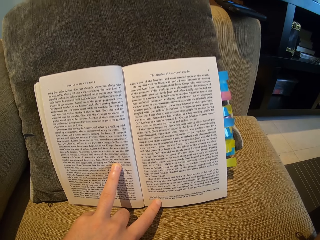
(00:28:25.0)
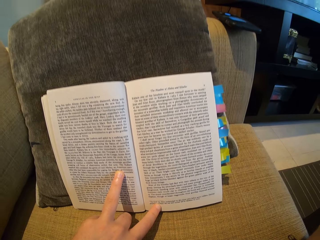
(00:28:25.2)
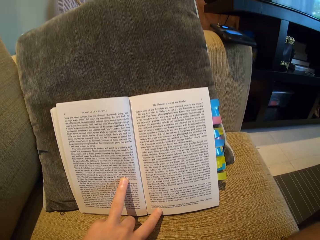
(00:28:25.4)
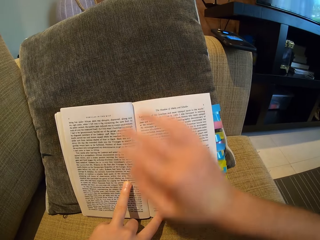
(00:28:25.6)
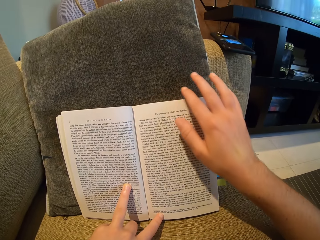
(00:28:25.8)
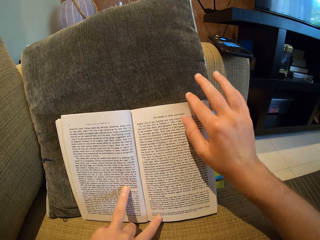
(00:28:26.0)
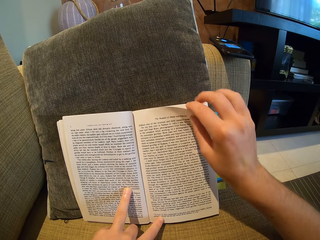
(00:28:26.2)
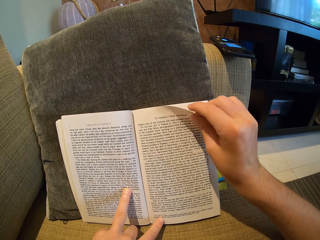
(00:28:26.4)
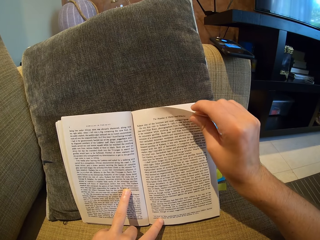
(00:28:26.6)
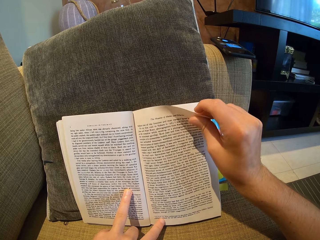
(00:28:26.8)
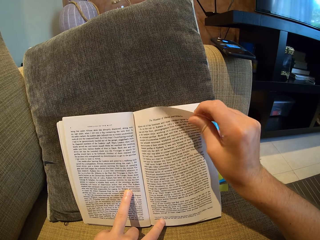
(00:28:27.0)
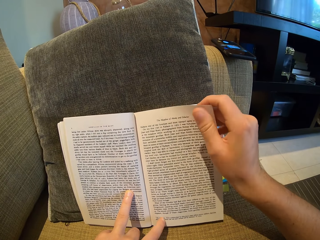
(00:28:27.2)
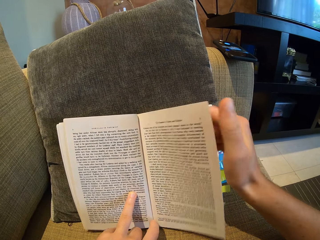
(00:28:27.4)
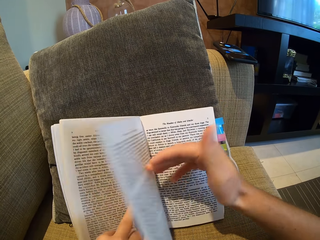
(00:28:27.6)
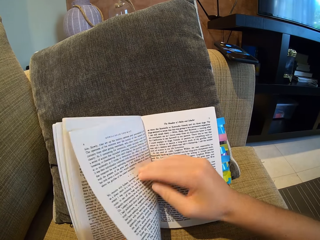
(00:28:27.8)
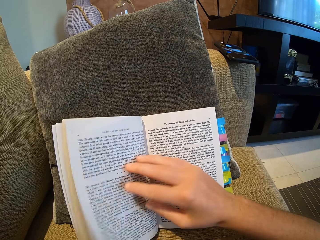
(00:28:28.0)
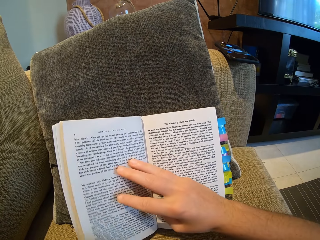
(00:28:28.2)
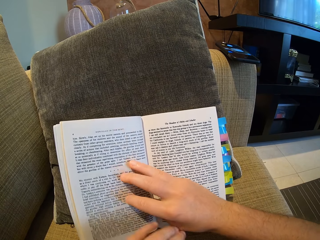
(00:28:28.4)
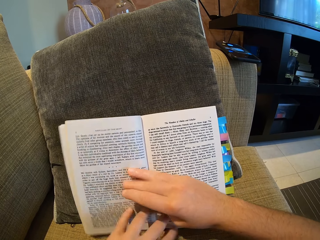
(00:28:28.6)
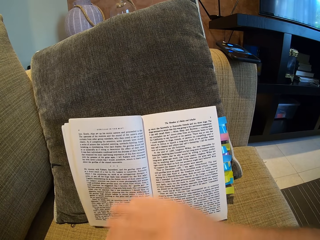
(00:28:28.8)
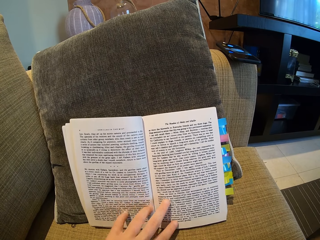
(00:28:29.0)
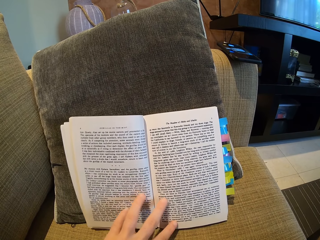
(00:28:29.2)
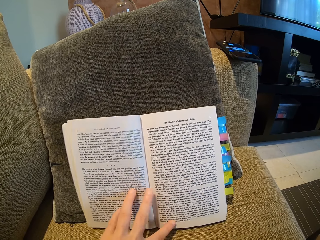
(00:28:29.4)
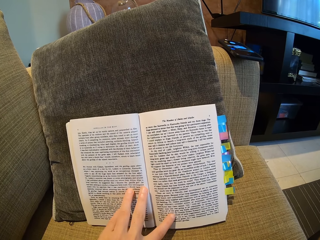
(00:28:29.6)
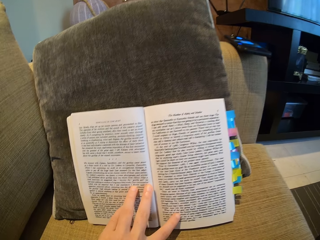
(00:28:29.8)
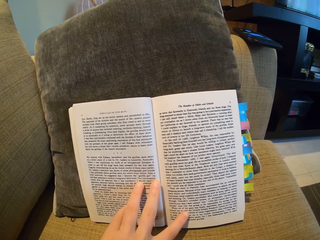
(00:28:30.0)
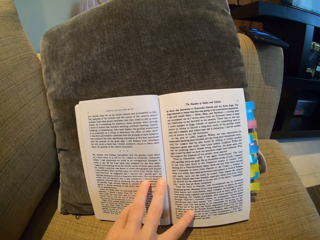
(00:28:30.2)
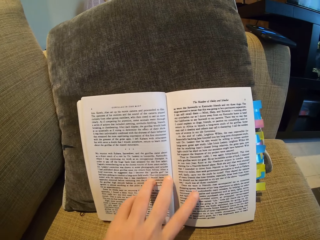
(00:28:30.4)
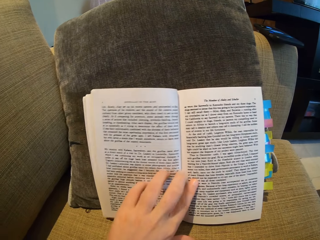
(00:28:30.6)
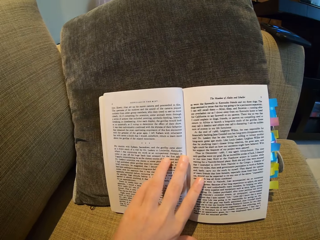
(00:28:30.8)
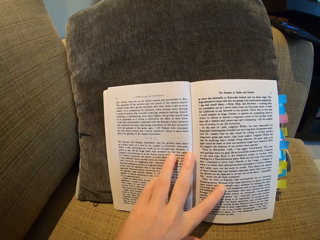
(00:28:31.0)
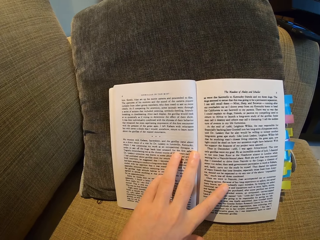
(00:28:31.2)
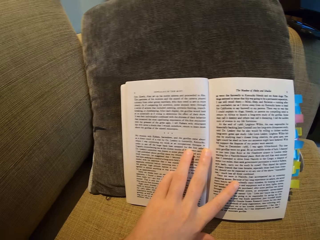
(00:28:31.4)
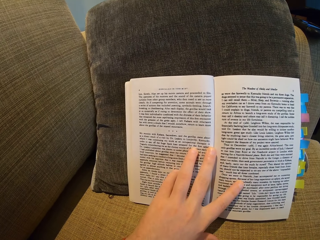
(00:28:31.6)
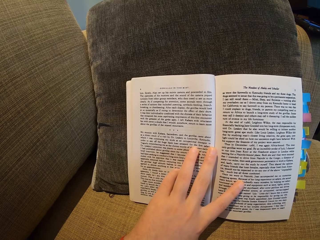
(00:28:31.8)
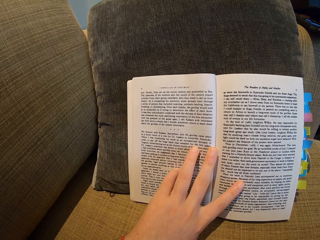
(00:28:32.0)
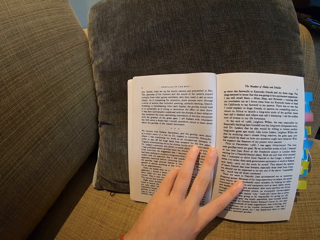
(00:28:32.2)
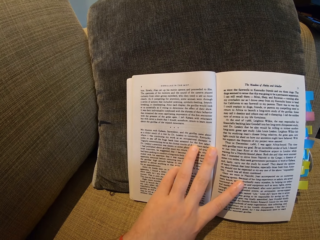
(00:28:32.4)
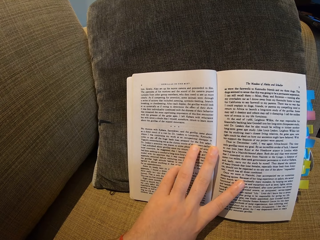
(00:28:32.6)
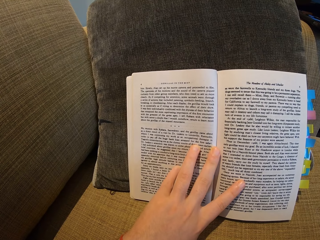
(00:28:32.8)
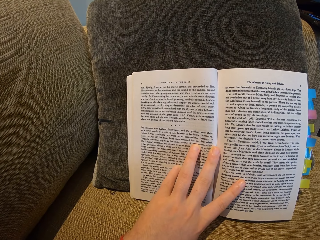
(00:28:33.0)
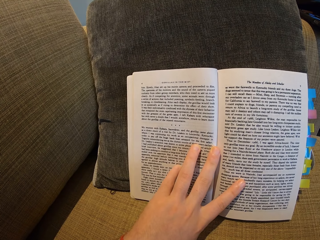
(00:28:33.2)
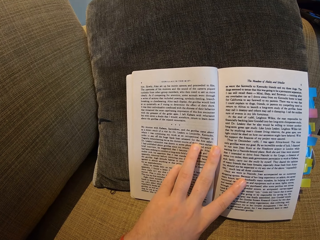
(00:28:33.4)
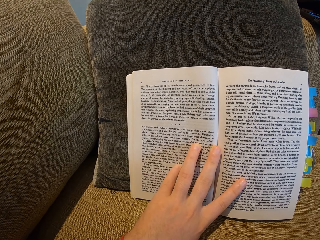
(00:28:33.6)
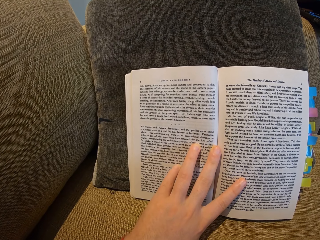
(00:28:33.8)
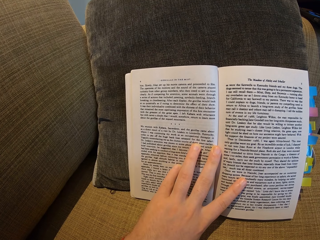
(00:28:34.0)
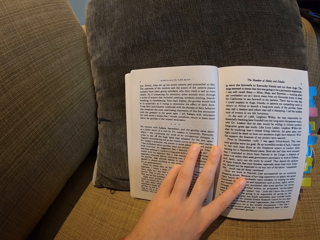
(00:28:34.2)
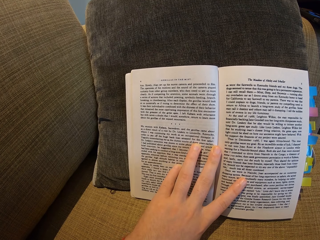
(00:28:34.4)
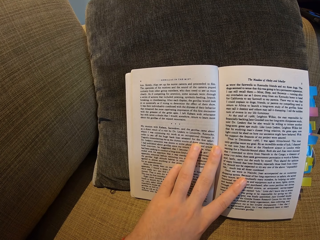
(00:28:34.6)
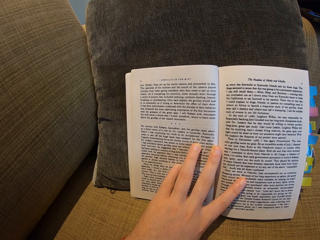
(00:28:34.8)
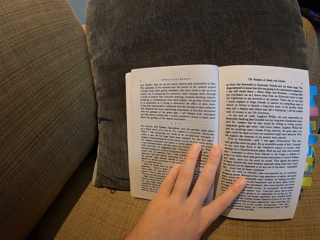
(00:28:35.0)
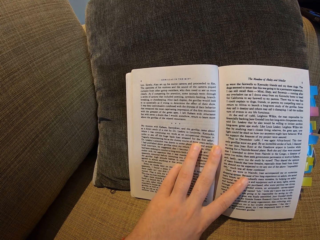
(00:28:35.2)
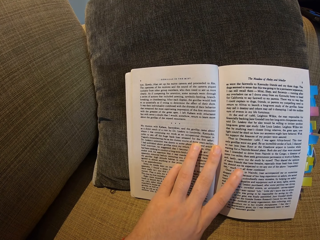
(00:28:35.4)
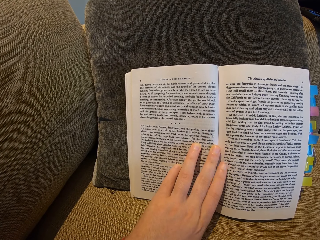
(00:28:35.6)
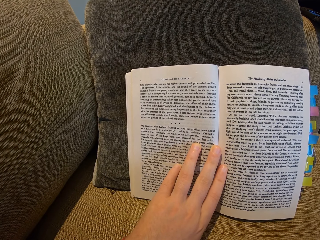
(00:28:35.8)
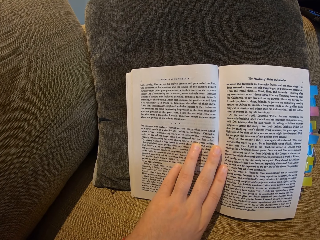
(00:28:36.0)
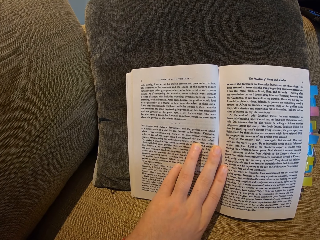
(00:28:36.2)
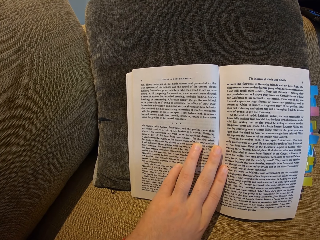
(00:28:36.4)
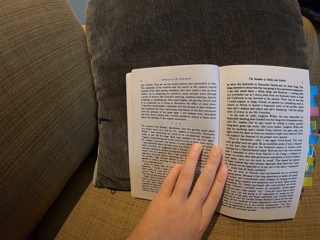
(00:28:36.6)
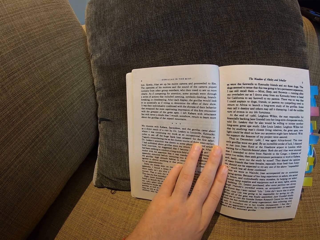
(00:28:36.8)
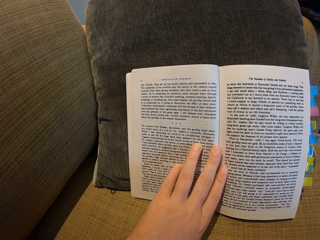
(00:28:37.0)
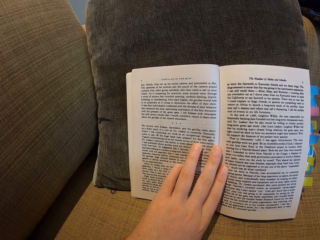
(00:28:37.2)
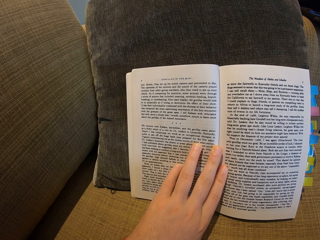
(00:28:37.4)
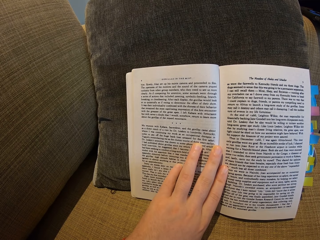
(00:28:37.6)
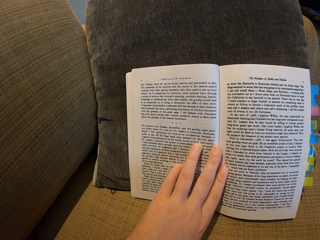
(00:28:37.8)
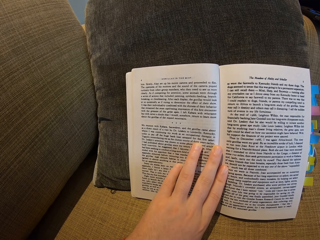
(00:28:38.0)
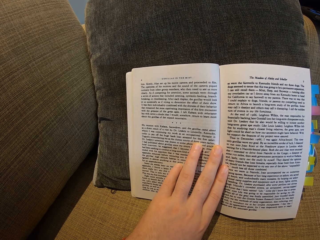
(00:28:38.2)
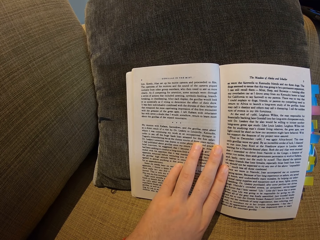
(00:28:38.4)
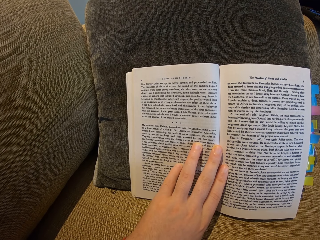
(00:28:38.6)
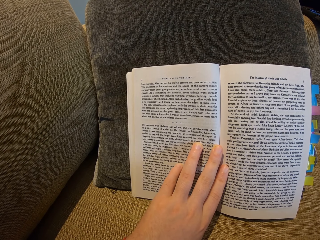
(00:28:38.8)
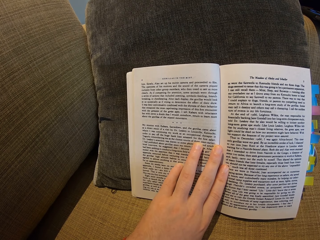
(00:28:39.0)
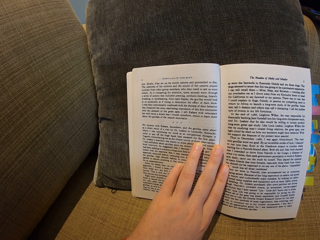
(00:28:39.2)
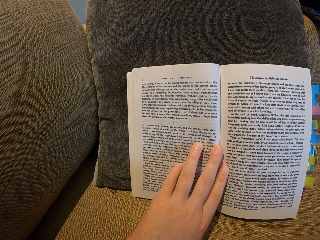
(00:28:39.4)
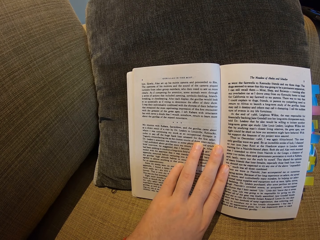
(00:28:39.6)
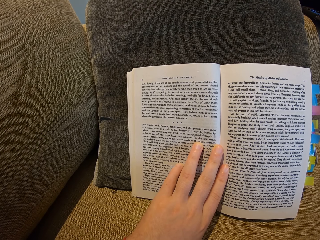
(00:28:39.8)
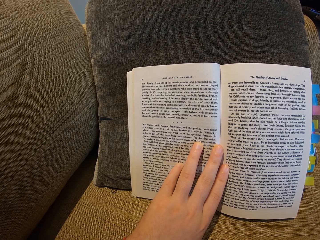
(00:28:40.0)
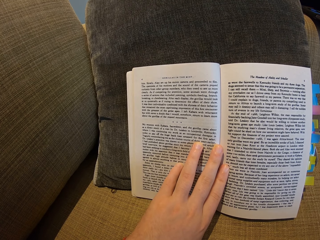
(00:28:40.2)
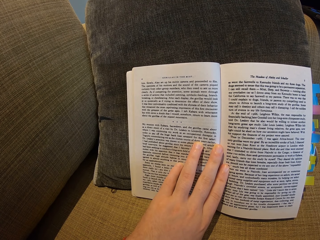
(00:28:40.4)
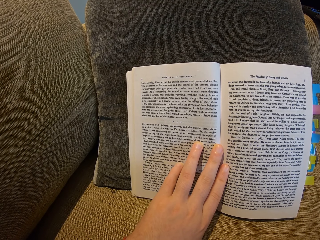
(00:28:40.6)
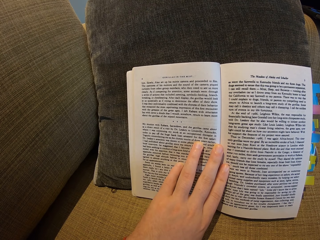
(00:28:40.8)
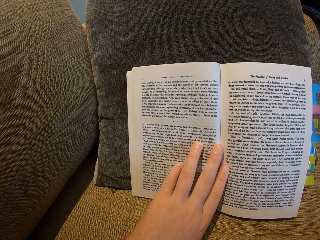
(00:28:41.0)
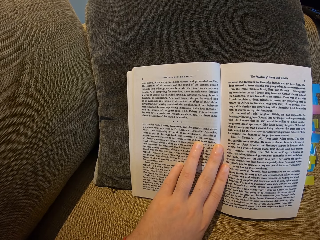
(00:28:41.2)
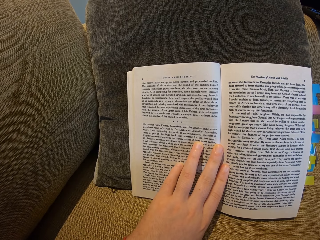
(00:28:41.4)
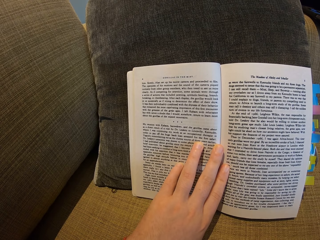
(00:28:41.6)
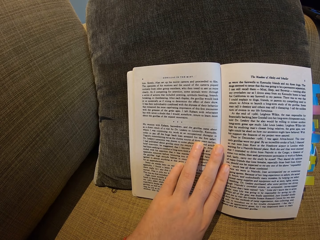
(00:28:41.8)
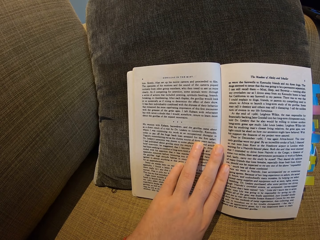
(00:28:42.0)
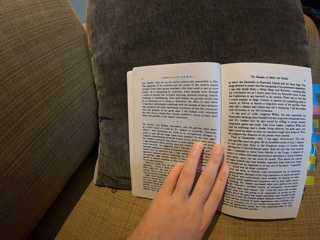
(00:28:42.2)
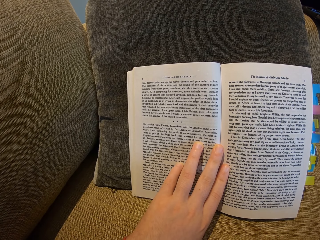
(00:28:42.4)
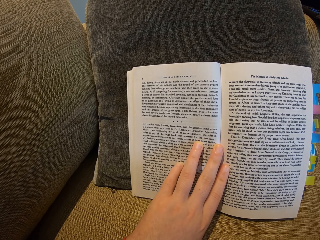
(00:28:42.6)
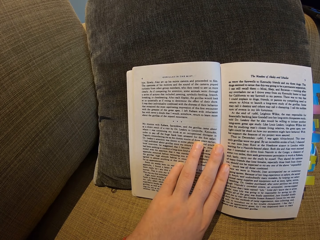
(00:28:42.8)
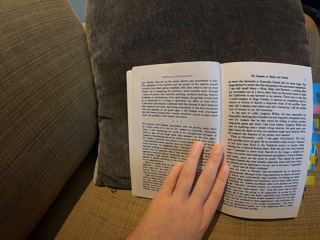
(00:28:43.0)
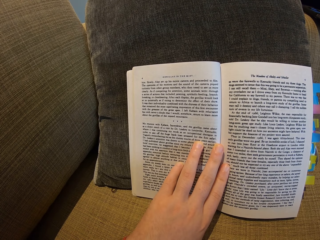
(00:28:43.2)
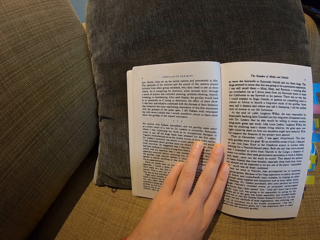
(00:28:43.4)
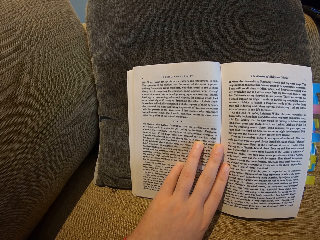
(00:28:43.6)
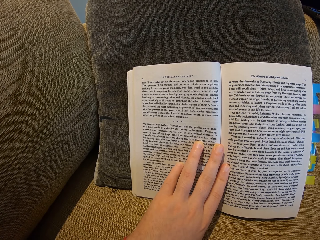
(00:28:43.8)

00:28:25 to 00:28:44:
The camera wearer opens the book. She turns a page of the book. She reads the book. She moves her left hand on the book. She puts her left hand on the book. She reads the book.

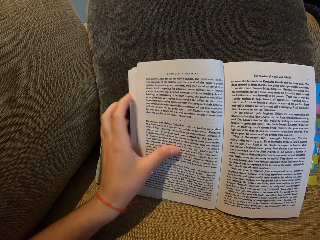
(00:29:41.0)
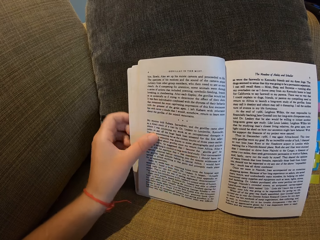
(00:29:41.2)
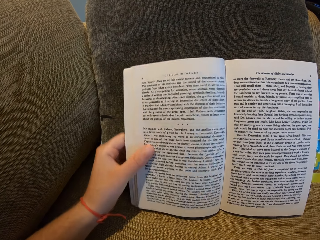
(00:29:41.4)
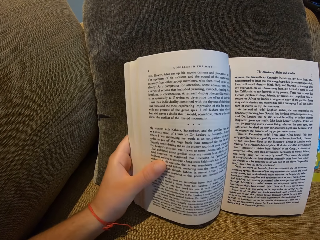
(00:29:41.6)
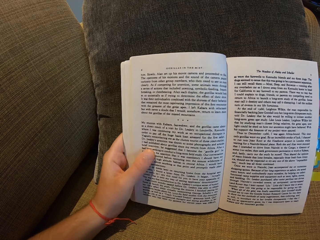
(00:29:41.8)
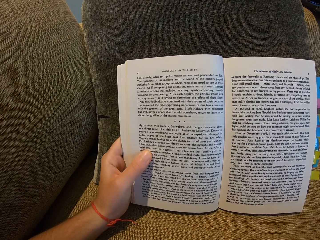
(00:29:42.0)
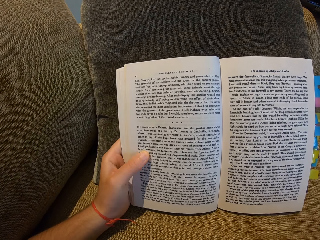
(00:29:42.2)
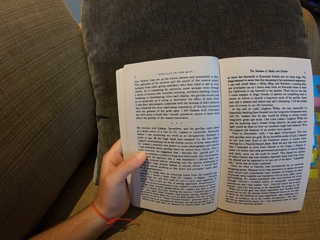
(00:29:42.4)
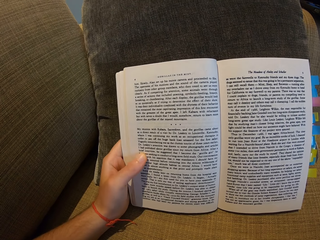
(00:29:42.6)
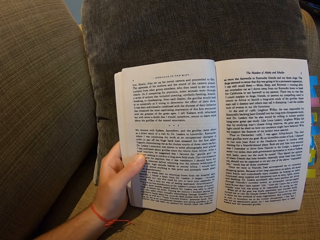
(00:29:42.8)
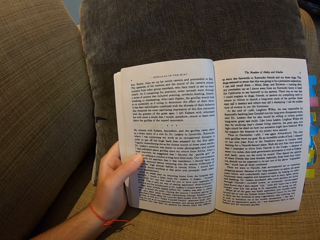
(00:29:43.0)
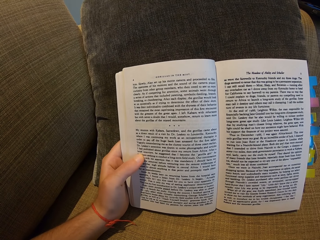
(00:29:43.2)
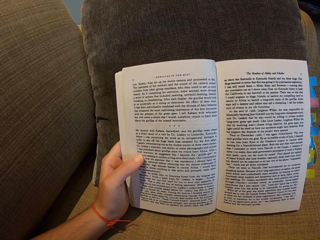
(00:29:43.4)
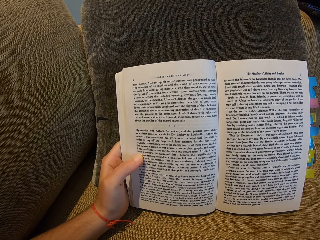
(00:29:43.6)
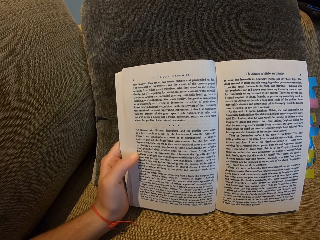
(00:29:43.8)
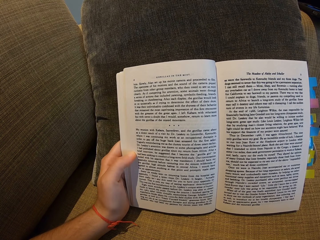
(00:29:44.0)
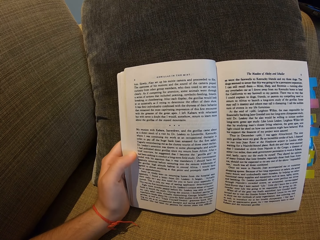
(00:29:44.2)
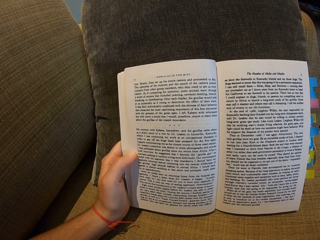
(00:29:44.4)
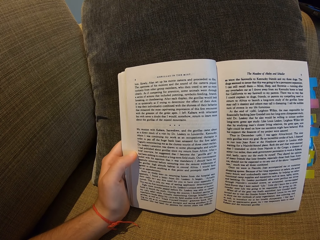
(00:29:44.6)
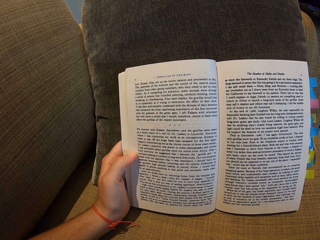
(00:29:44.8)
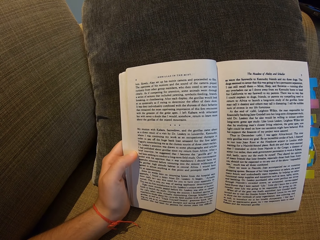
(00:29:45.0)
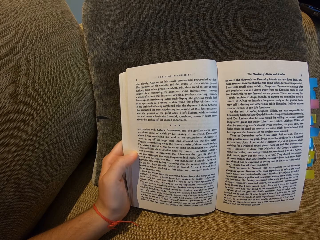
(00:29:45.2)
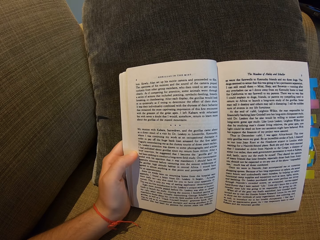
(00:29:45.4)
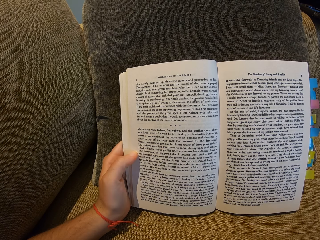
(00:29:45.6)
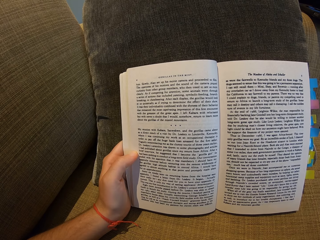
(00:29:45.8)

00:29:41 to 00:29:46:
The camera wearer holds the book with her left hand.
